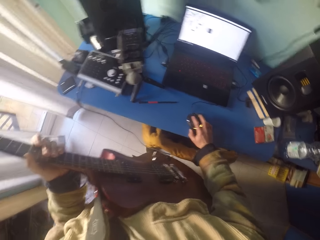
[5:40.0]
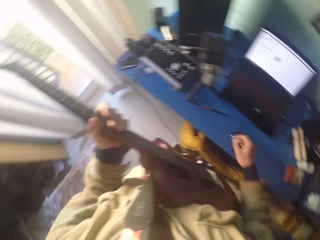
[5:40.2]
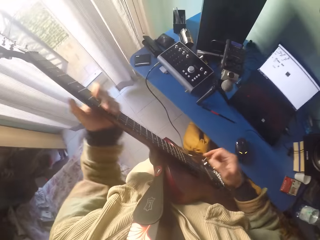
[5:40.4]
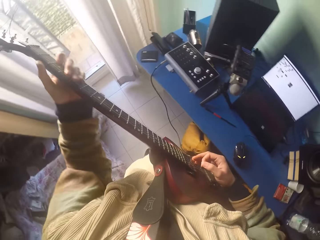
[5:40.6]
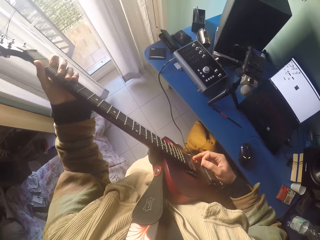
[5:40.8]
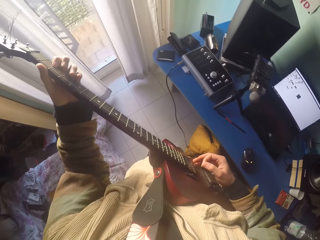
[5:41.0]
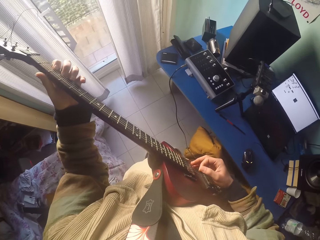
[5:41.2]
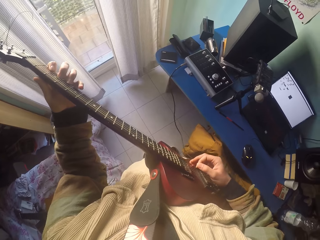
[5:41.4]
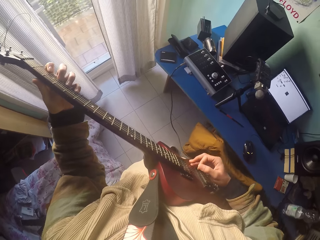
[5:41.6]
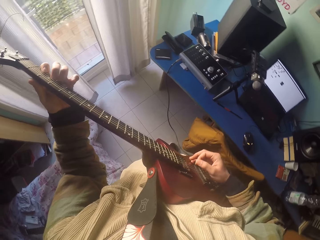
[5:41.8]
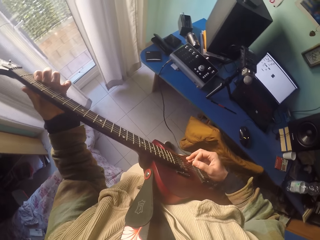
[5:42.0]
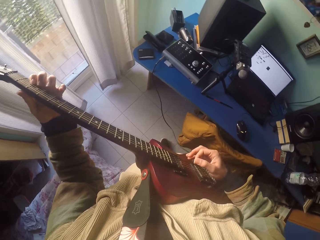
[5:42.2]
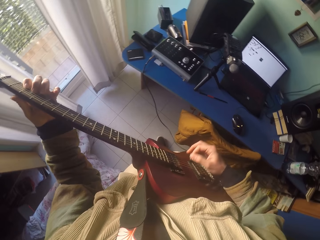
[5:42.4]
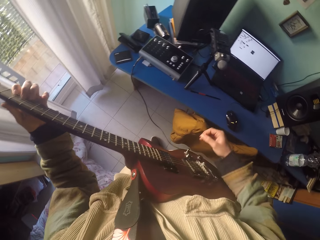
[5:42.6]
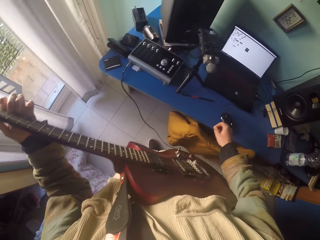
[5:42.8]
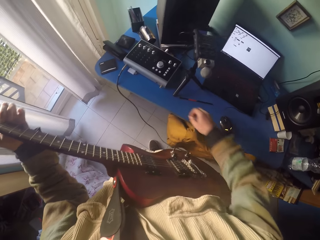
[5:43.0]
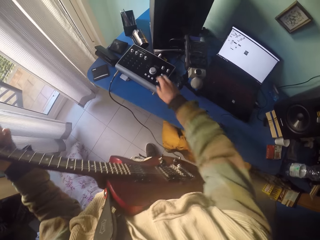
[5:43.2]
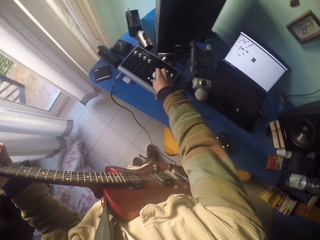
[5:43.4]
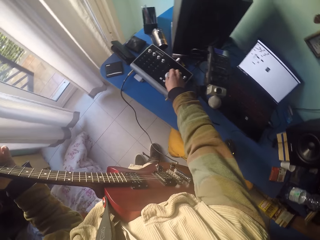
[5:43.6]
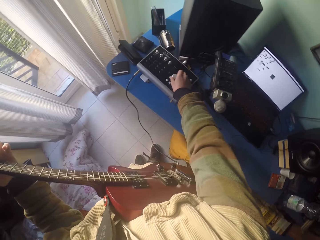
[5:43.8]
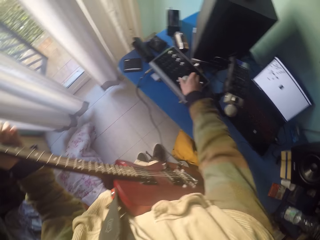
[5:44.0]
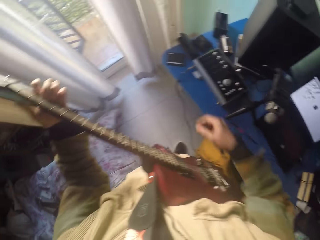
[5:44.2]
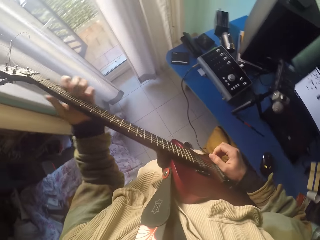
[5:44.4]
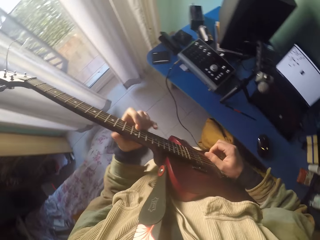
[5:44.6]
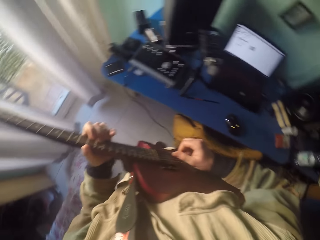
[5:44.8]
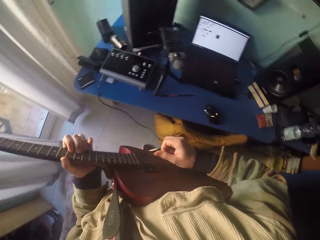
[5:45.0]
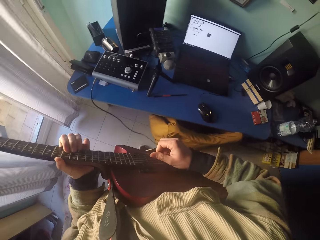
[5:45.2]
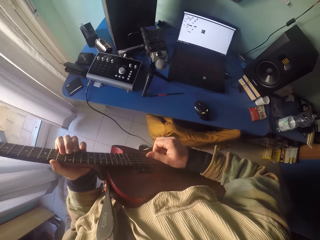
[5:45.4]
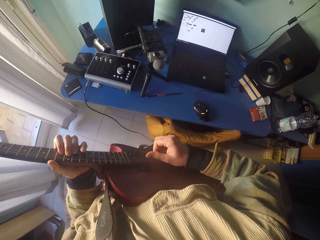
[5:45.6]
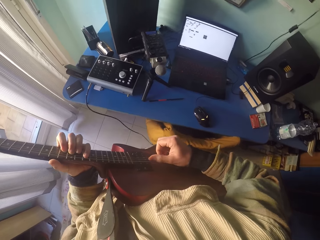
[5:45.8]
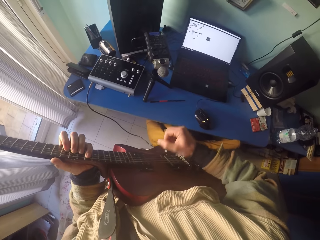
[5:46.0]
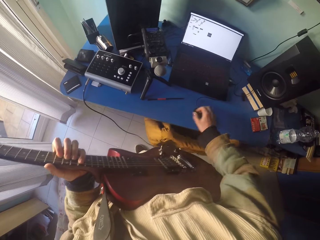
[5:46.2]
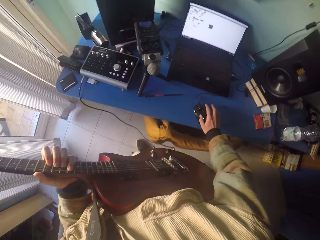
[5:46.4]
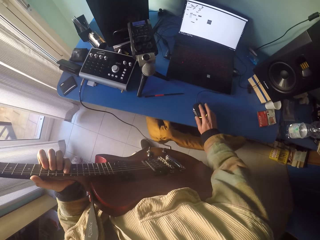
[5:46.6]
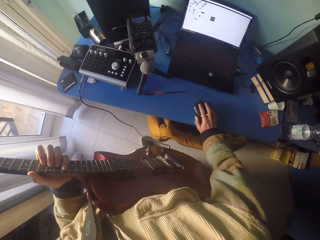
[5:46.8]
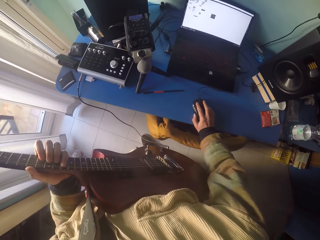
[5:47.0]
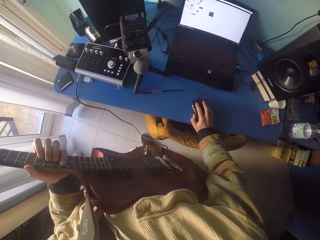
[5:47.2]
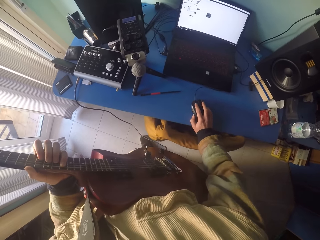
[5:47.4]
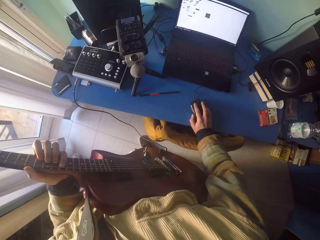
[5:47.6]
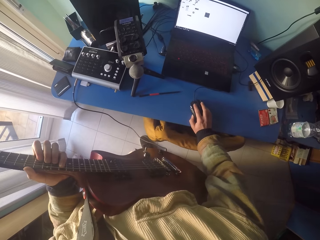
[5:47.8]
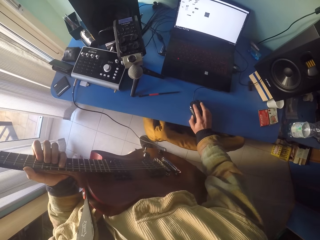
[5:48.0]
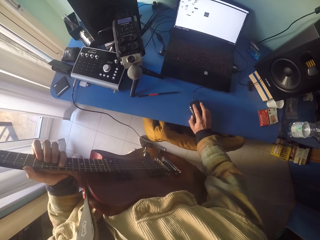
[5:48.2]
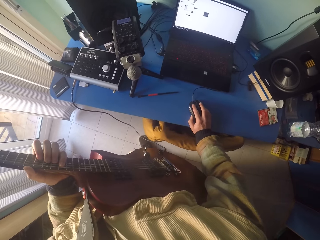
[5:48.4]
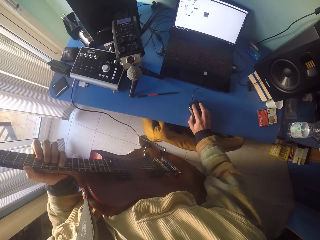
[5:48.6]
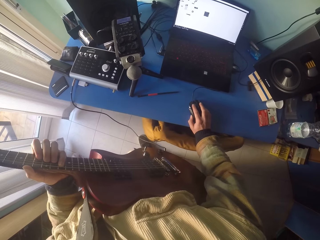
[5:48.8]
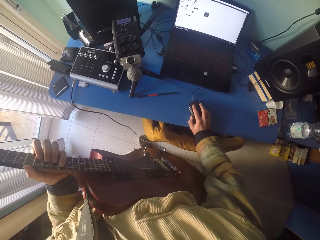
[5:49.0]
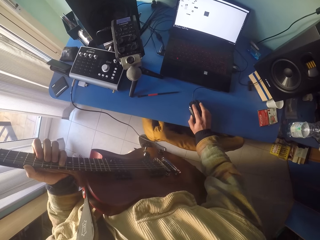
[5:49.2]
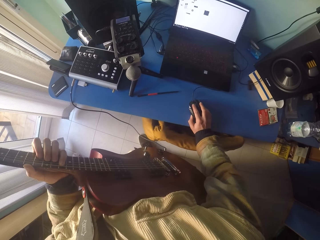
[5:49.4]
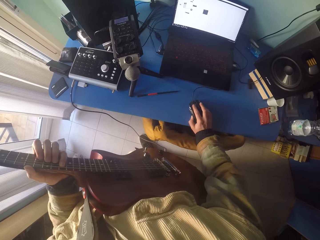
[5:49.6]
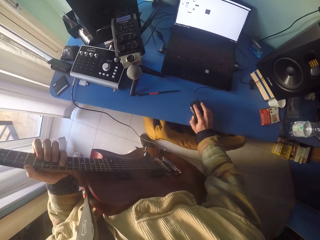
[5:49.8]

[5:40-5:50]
The camera wearer plays on the guitar position markers and the strings with the hands' fingers. He adjusts the volume on a recorder stereo machine. He plays on the guitar position markers and the strings with the hands' fingers. He clicks the mouse with his right hand. He operates on a laptop with the black plastic laptop mouse.

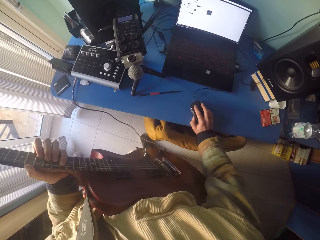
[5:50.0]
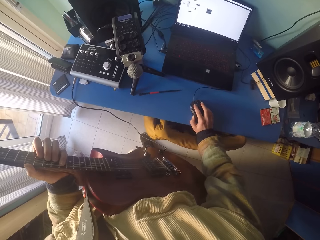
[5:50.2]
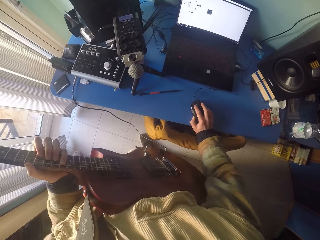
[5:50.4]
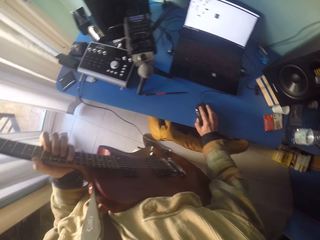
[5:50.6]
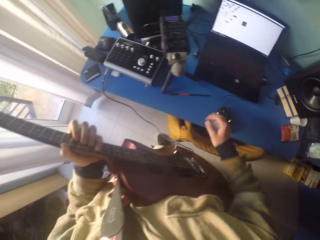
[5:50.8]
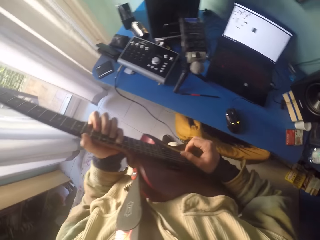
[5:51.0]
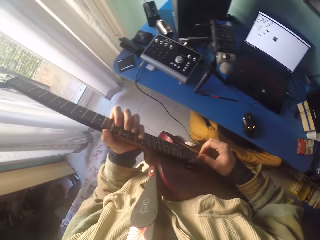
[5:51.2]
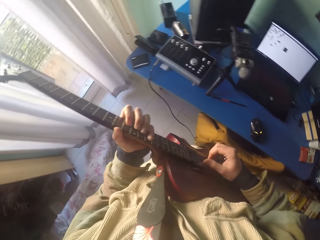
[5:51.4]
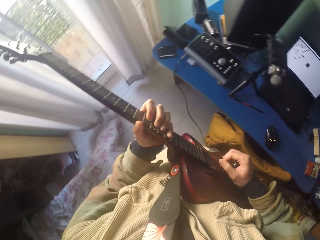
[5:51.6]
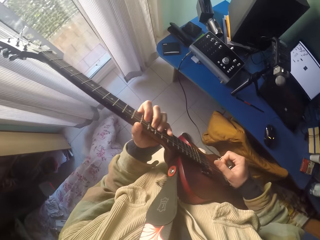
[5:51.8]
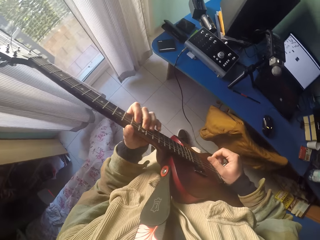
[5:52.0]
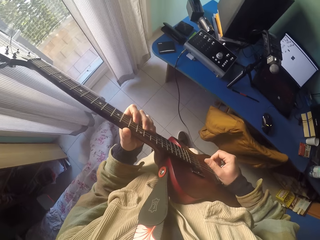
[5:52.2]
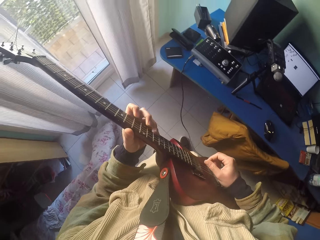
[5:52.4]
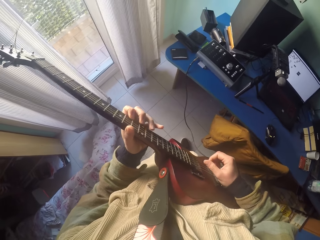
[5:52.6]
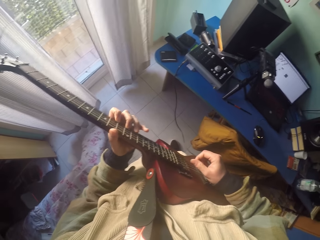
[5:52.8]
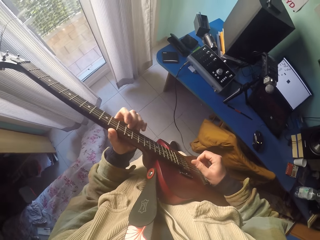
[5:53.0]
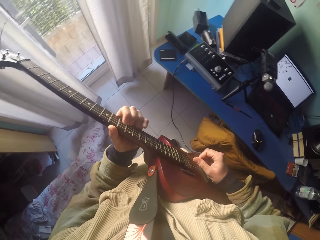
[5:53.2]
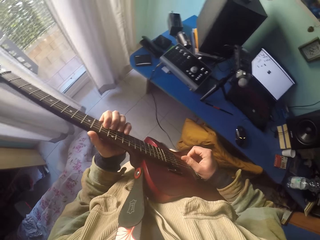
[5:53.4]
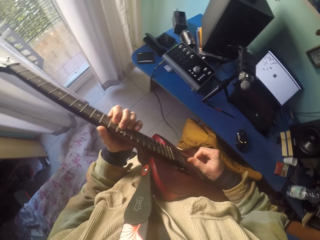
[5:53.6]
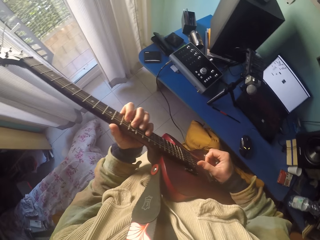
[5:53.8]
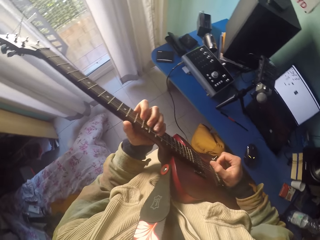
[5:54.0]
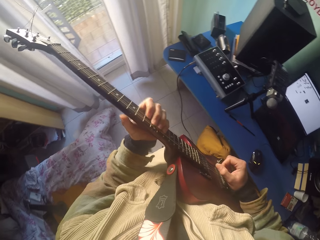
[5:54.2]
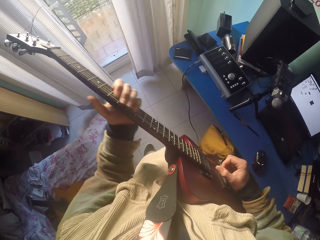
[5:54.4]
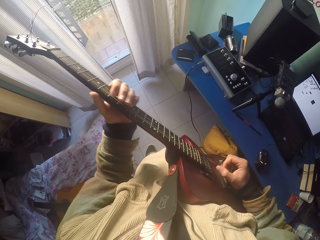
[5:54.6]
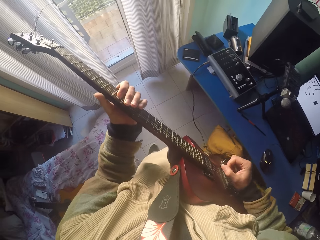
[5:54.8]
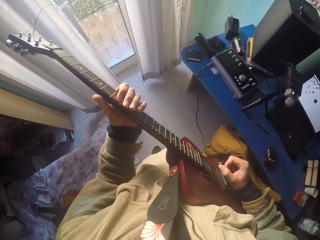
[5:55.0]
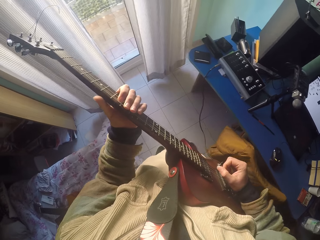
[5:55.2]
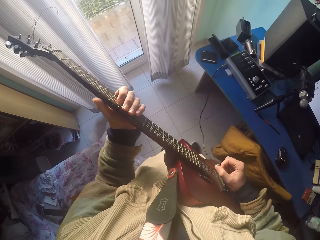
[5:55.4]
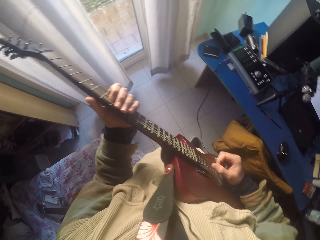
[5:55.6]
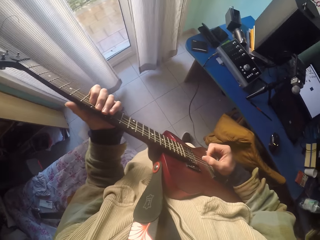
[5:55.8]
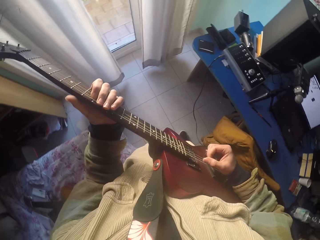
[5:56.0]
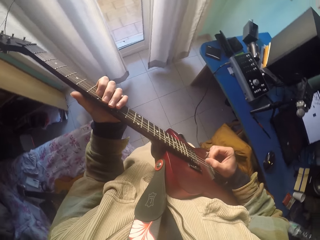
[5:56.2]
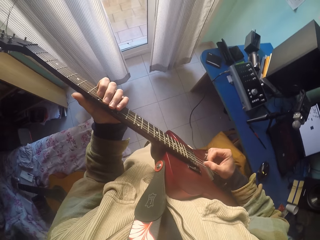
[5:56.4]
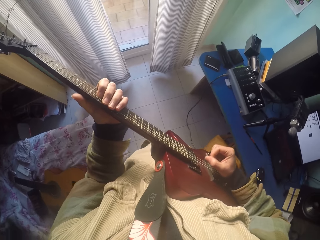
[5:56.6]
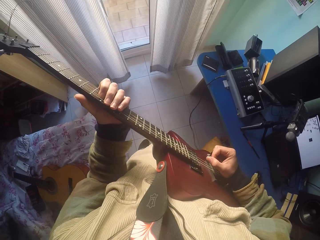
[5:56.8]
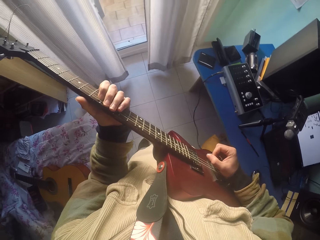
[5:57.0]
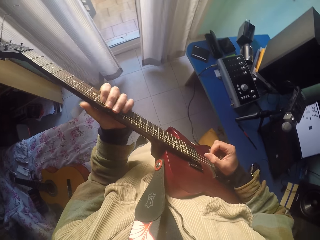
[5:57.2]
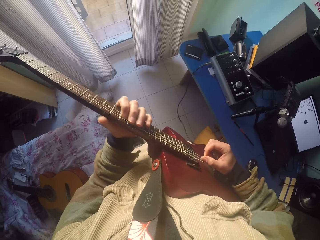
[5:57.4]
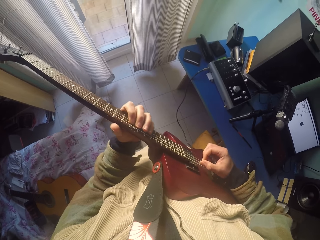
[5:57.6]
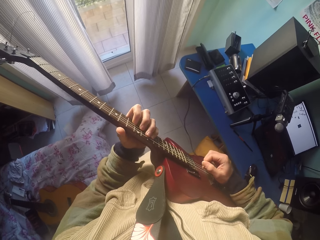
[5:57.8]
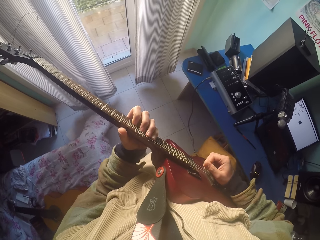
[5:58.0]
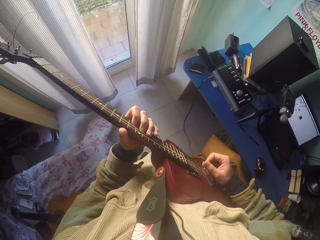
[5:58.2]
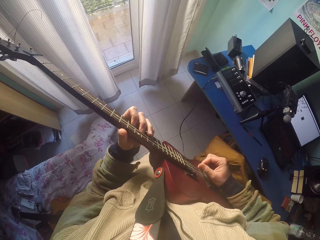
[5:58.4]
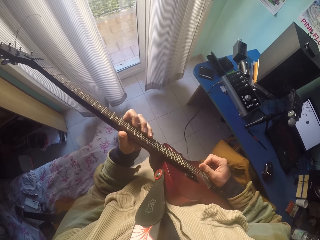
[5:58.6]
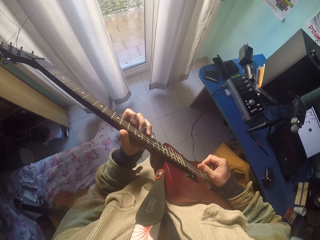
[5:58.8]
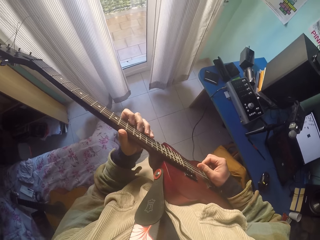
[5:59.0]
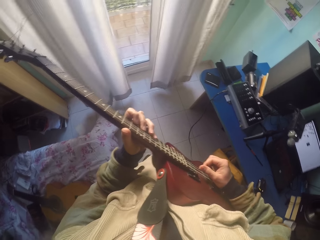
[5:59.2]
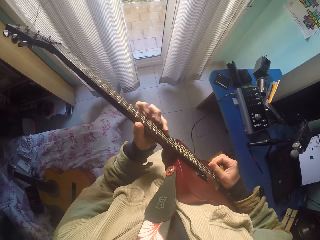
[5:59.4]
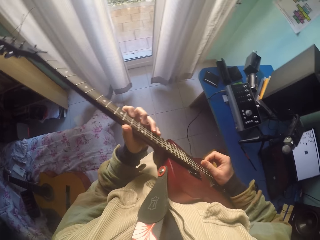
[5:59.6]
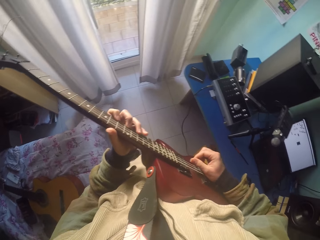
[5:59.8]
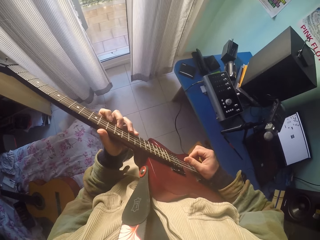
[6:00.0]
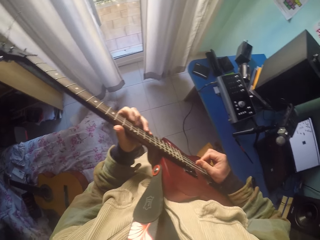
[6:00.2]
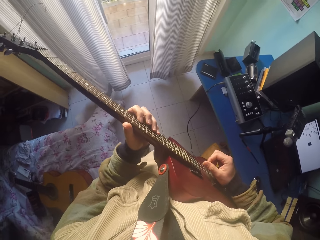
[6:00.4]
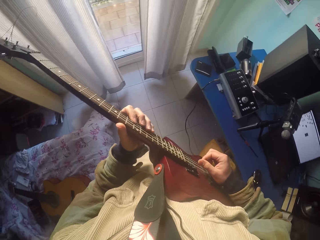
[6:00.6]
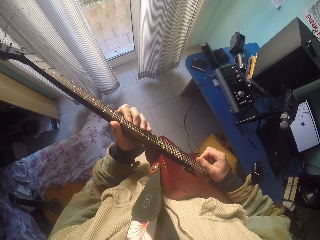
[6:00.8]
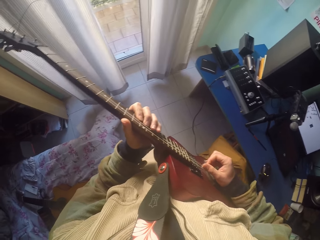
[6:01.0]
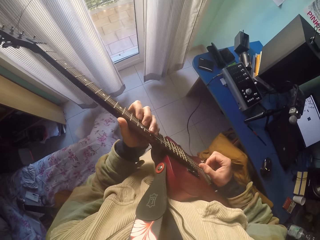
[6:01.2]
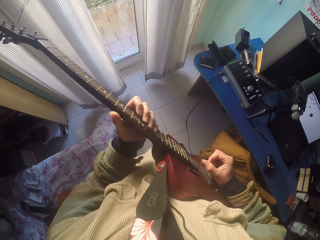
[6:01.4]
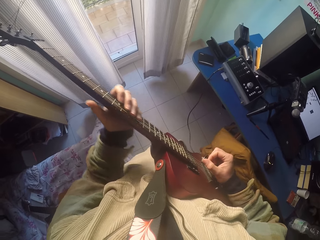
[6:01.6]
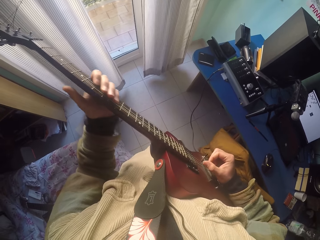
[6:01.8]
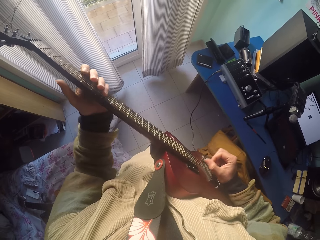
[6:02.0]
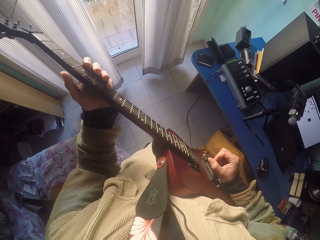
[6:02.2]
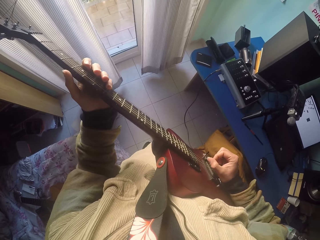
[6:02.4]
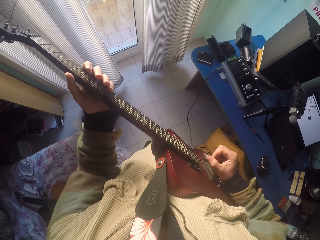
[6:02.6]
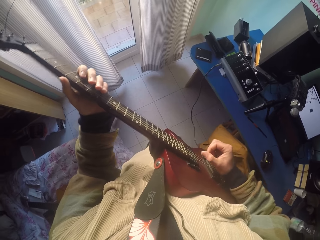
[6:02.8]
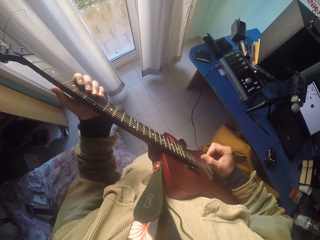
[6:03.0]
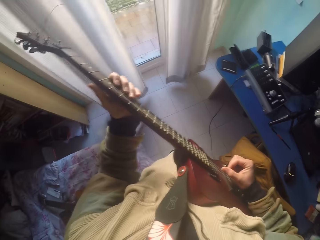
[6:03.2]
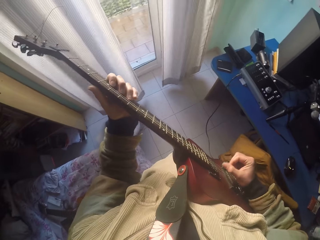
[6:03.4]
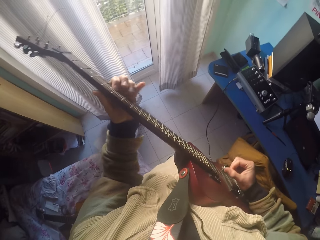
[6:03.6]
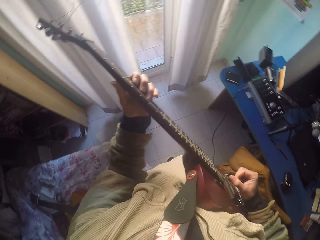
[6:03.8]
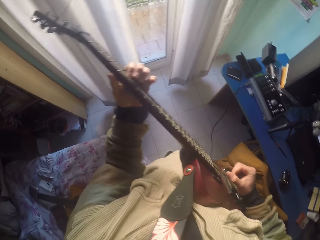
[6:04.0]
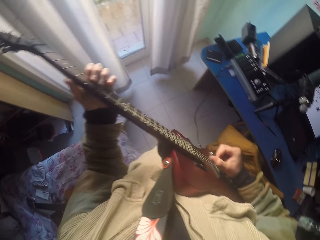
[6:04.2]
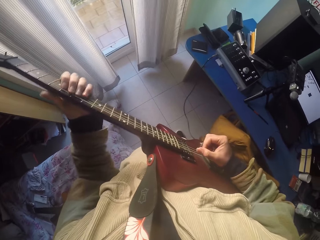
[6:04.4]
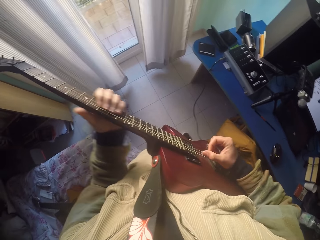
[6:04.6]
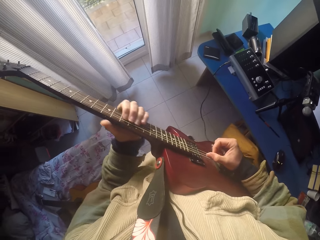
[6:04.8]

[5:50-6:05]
The camera wearer plays on the guitar position markers and the strings with the hands' fingers. They play the guitar strings with the left hand.
